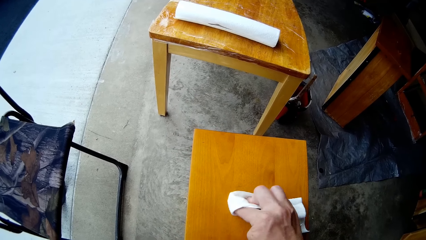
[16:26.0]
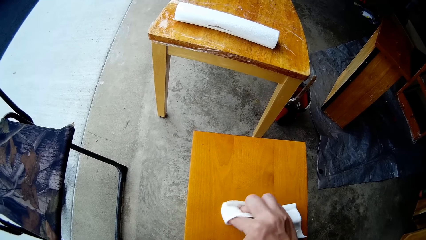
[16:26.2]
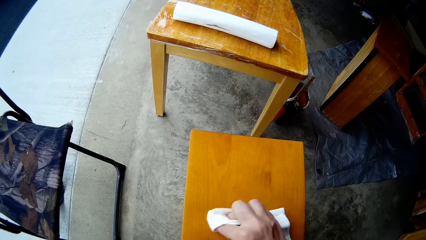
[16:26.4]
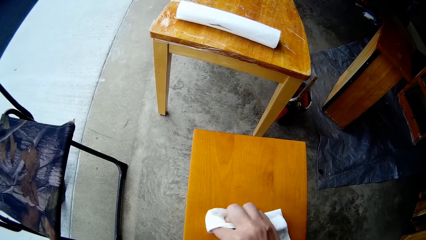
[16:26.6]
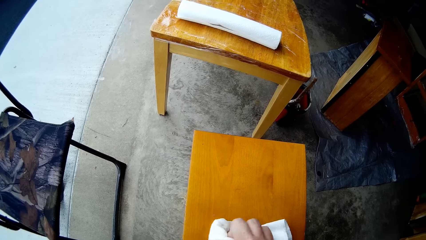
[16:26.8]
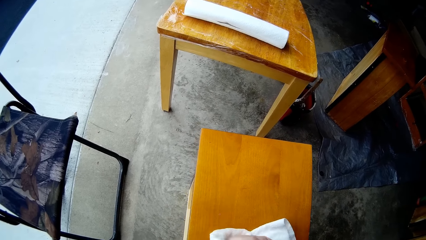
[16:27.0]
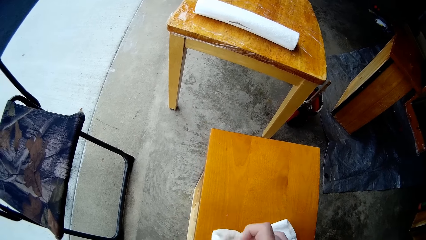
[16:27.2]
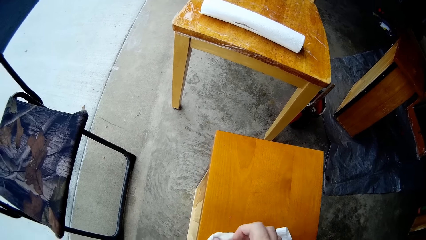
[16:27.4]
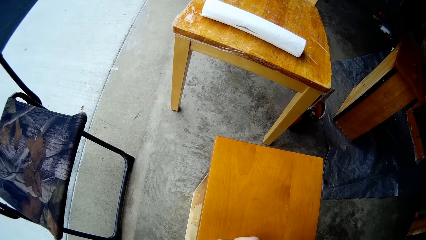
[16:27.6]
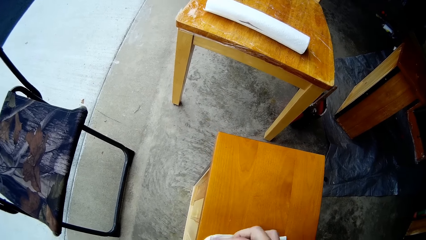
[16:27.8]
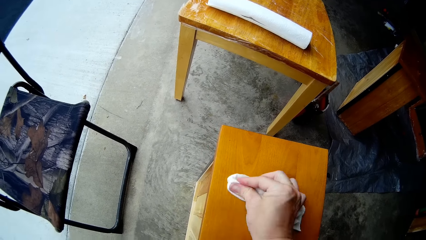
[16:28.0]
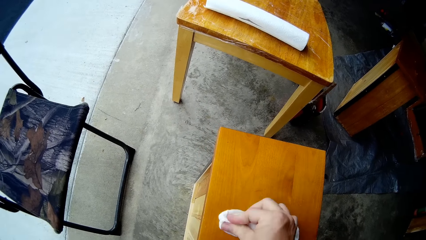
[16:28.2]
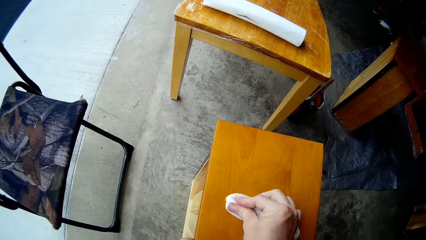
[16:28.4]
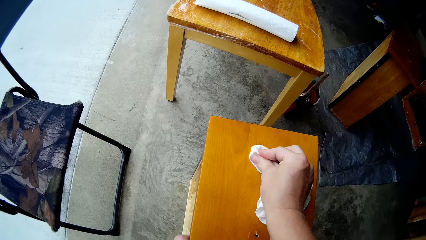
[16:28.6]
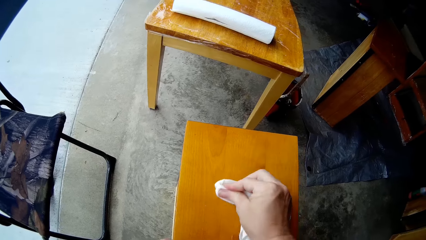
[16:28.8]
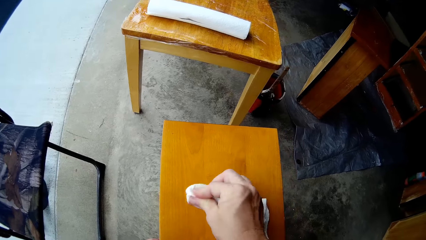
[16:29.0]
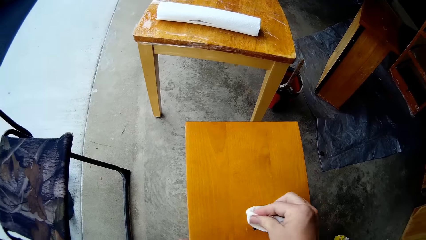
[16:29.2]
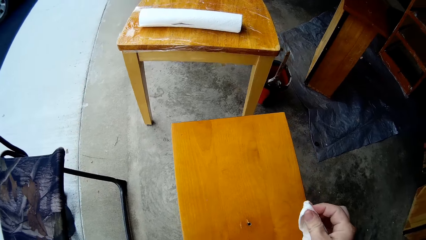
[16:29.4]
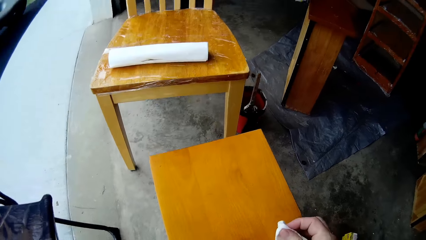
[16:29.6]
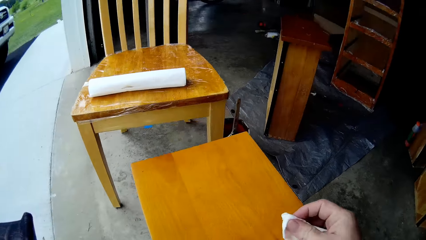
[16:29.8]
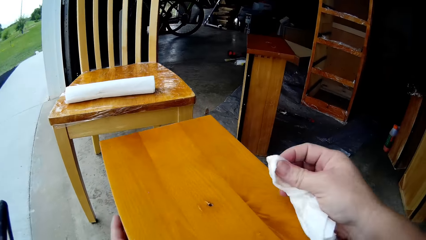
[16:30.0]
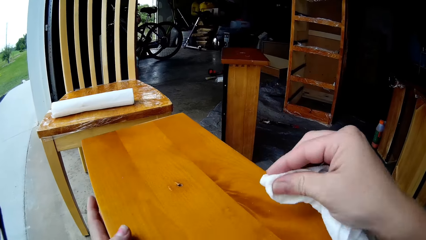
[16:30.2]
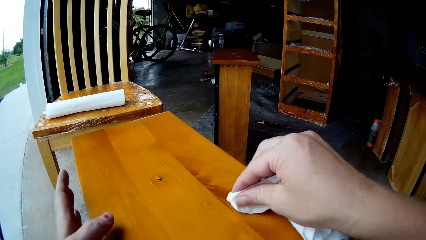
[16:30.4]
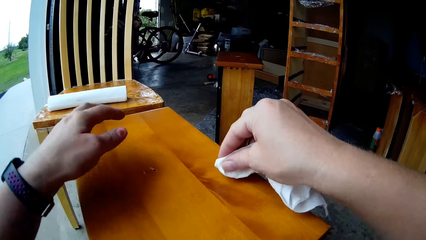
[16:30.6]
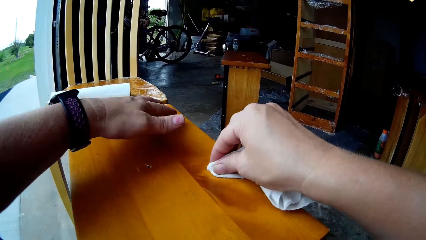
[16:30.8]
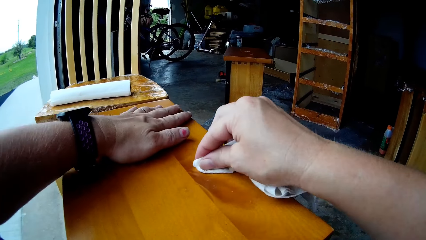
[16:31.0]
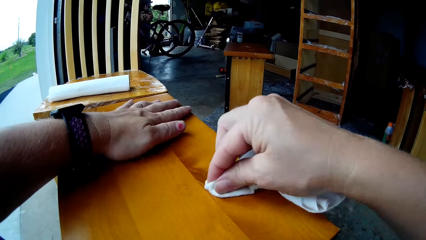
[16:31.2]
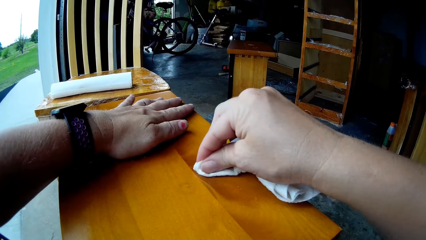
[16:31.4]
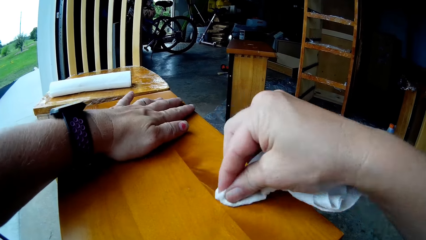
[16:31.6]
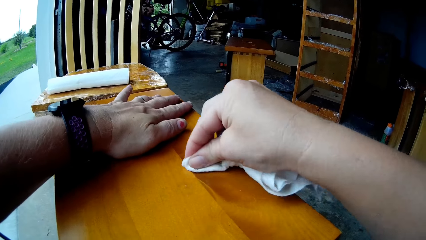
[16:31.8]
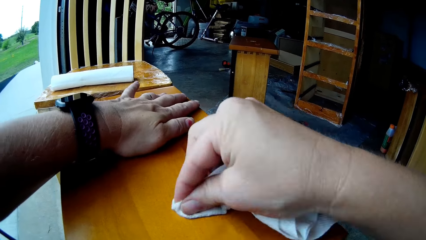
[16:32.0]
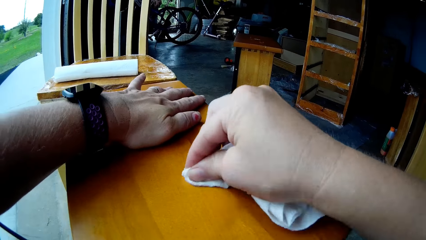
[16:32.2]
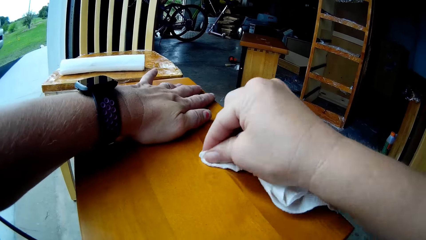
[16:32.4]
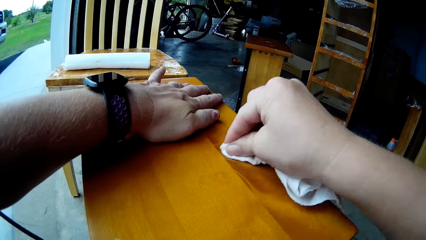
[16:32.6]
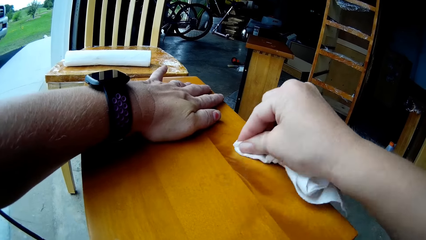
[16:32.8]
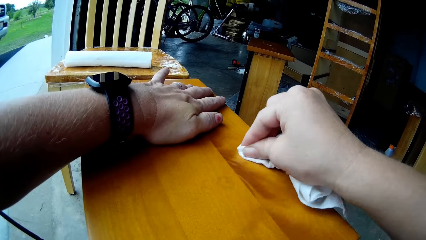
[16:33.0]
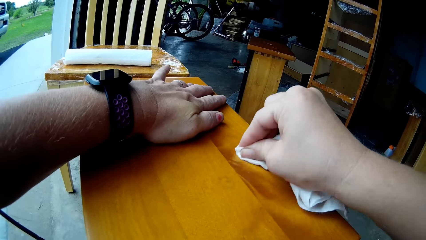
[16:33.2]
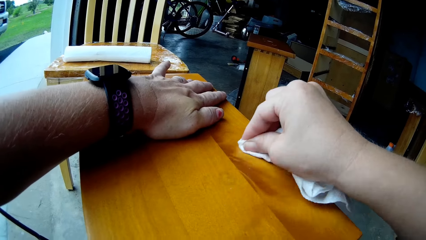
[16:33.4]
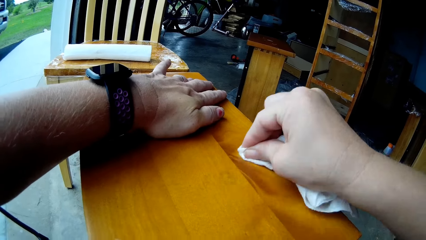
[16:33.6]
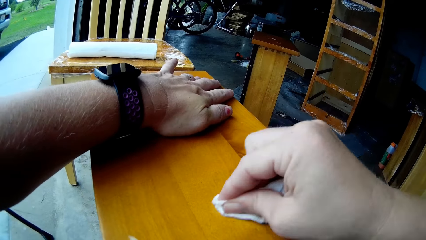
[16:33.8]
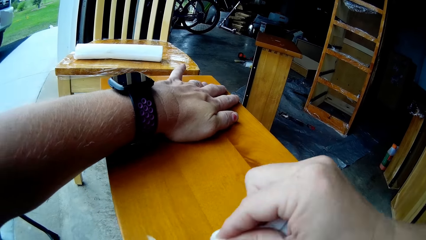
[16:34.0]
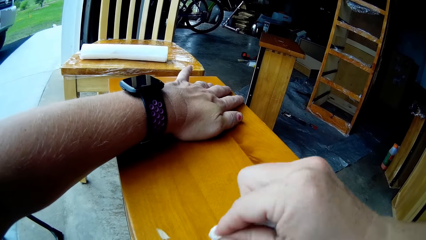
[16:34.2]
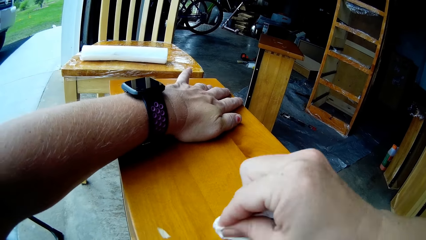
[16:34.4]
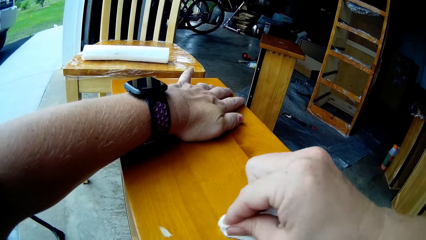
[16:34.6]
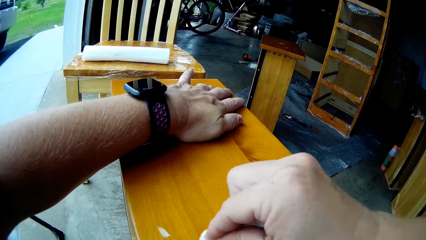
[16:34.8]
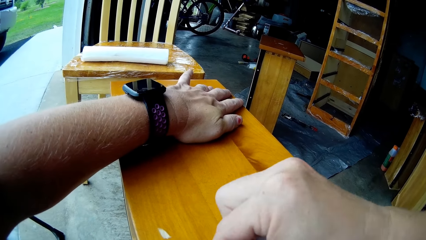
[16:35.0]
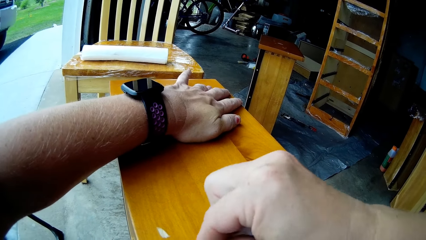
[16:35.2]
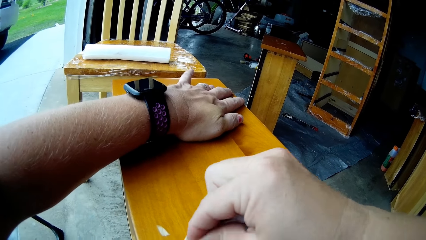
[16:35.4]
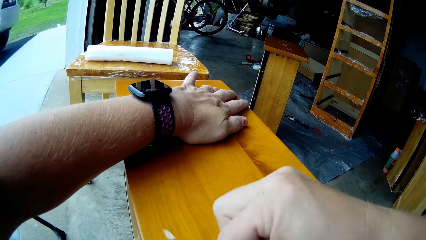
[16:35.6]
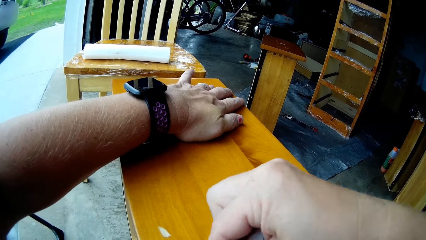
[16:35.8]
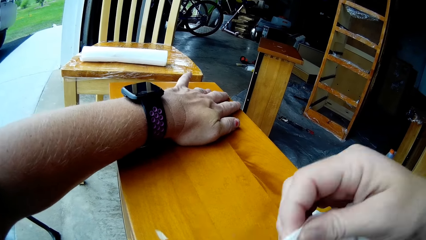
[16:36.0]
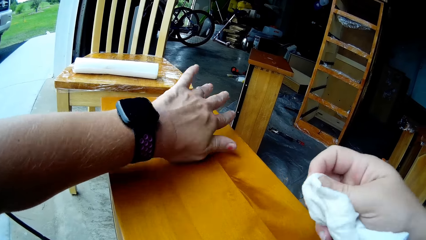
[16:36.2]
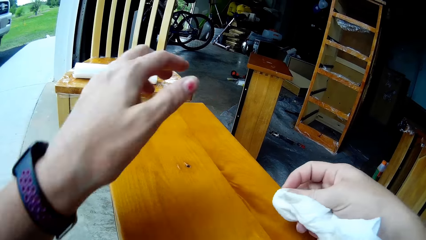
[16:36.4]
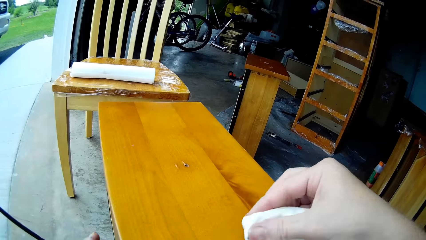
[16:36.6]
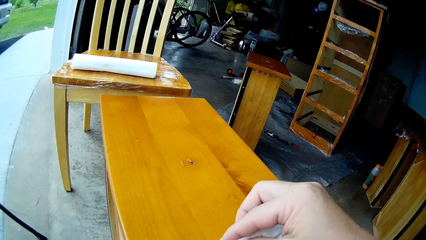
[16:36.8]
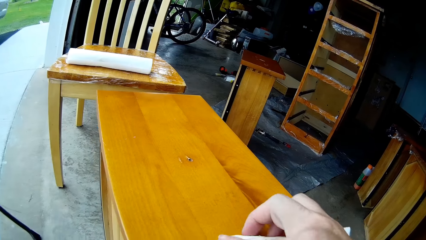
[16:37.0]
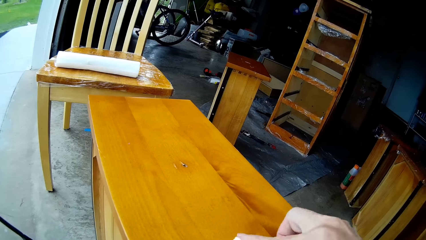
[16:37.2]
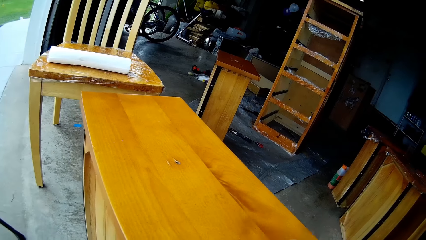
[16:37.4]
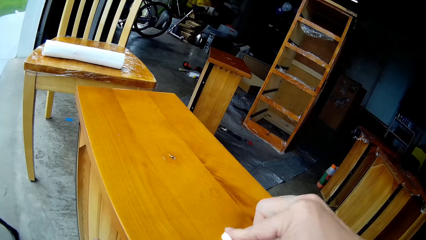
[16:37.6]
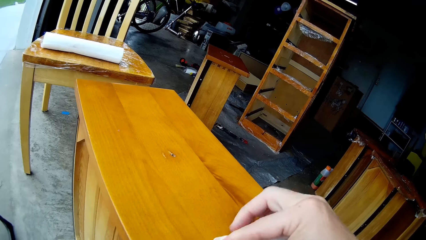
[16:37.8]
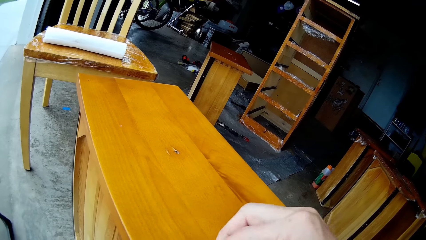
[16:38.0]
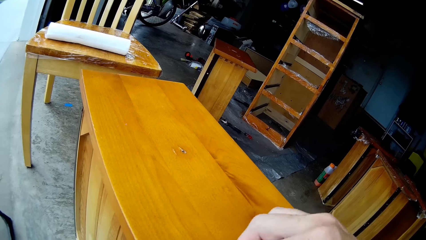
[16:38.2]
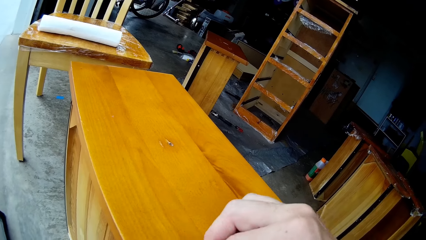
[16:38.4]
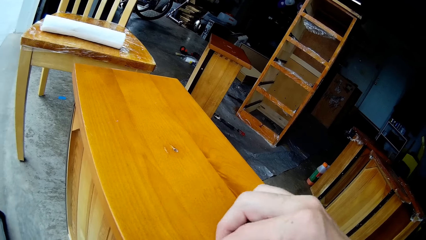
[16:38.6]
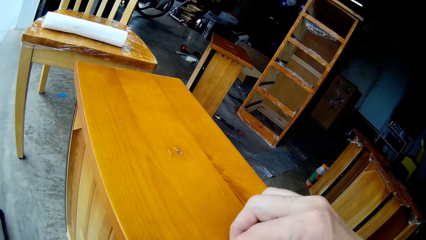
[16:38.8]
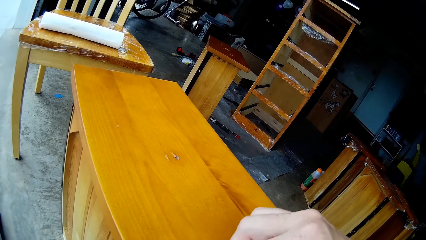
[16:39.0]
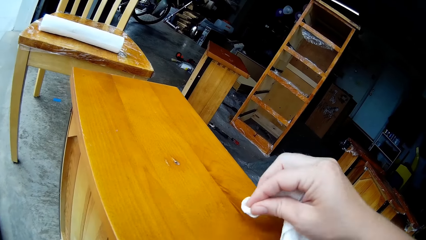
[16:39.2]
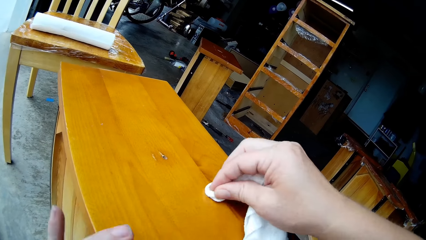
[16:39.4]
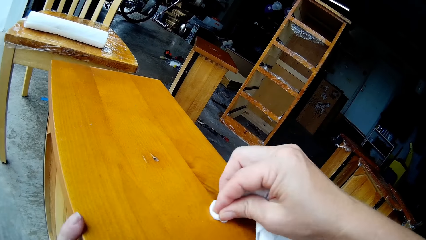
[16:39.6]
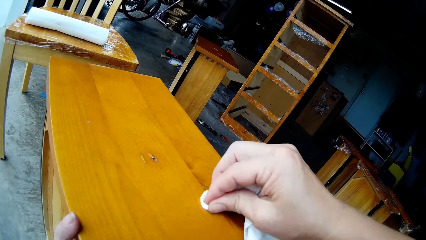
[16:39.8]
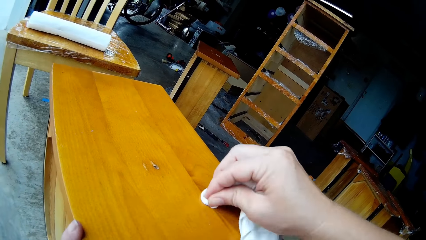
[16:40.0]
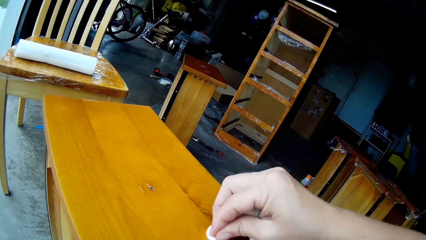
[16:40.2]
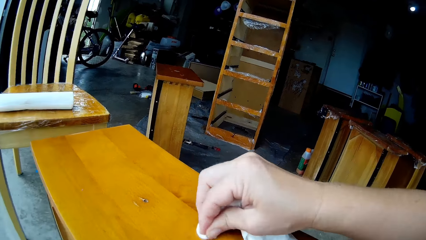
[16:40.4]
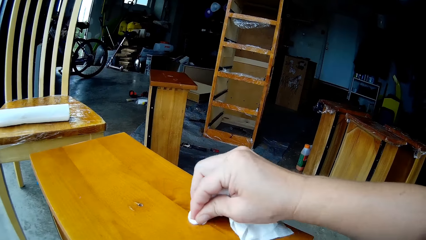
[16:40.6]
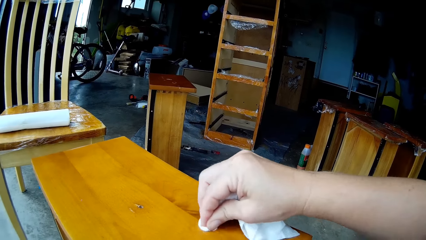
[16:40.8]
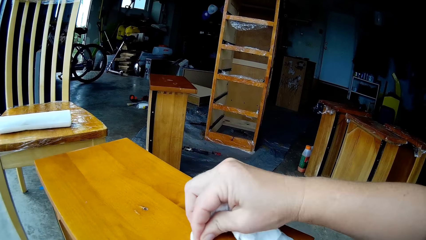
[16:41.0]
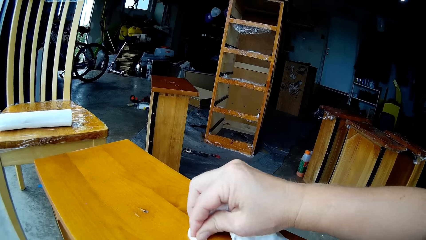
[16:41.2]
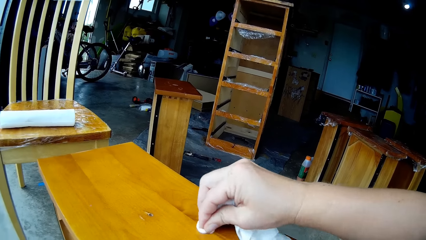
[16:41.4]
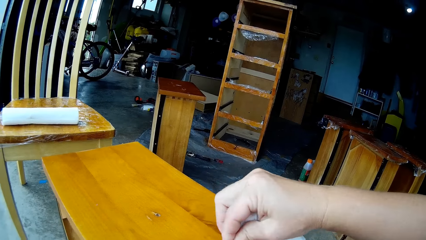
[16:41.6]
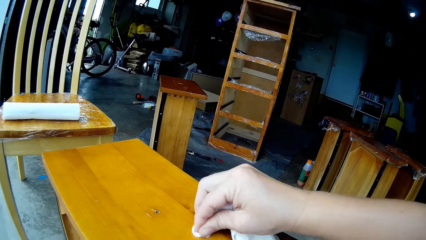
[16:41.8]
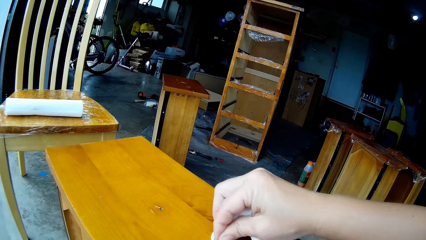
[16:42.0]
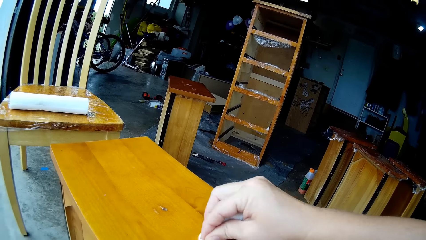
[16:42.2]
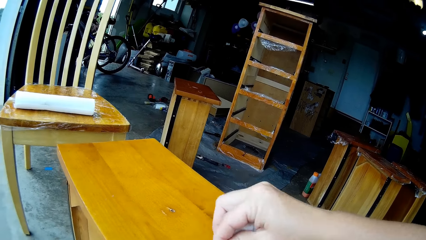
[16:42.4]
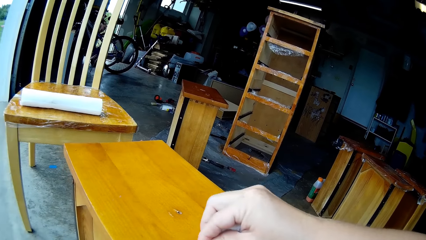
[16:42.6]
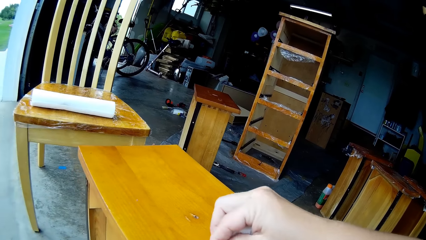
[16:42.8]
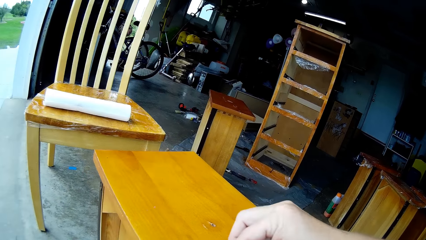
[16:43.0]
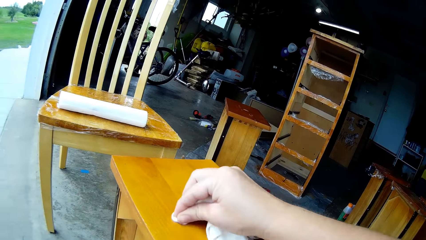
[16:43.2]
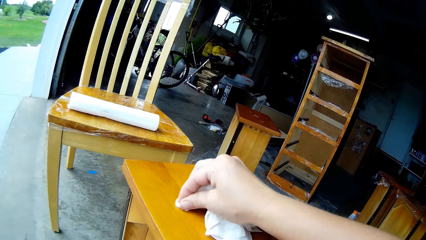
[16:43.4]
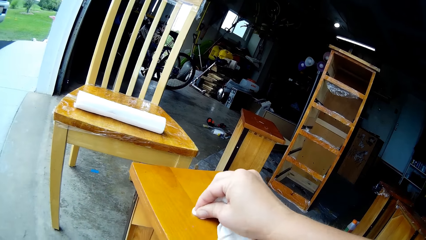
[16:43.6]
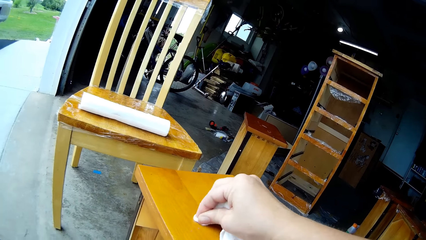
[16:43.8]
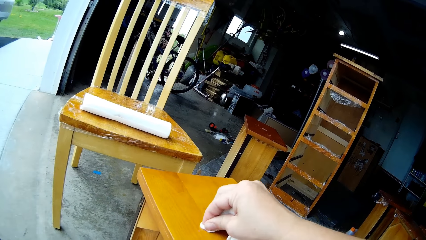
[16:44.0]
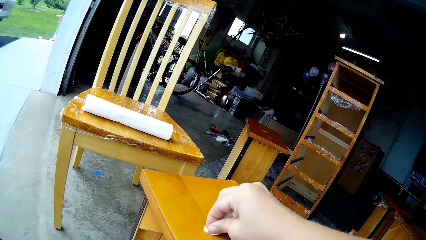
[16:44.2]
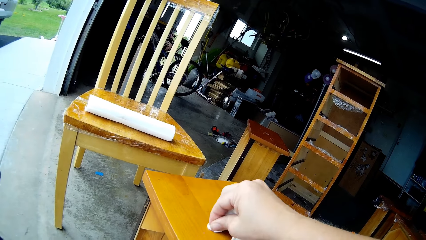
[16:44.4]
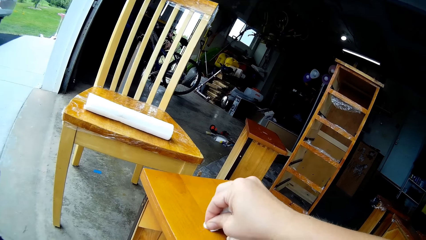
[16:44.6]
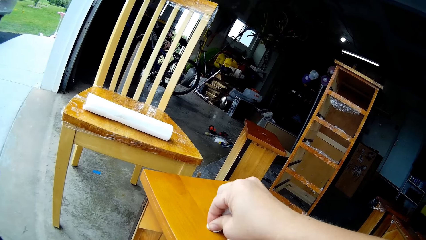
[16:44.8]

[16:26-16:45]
The camera wearer squats. They touch the table. They hold the drawer well. They wipe the table with the tissue. They remove one hand from the drawer. They wipe the table. They touch the table. They wipe the table.
